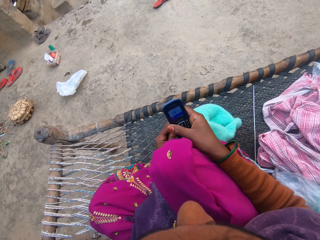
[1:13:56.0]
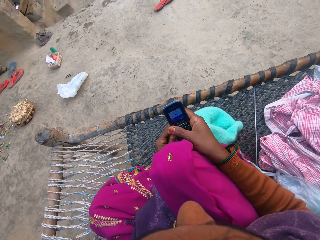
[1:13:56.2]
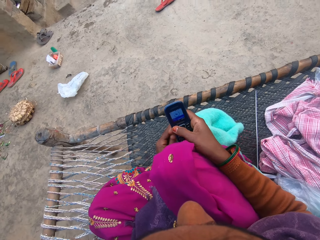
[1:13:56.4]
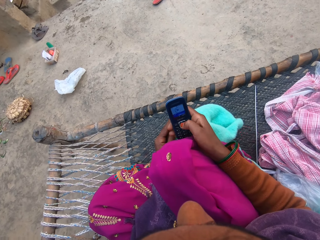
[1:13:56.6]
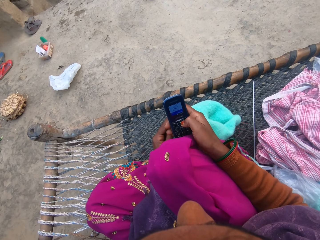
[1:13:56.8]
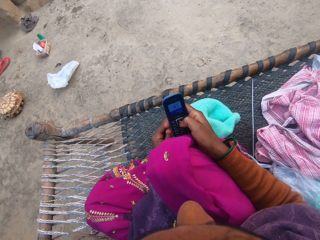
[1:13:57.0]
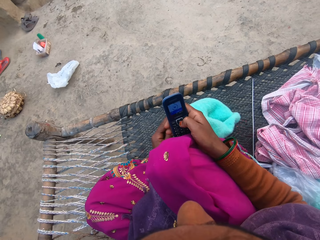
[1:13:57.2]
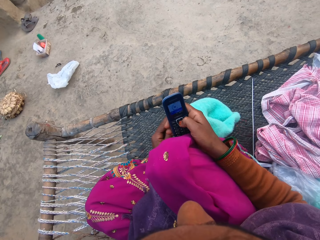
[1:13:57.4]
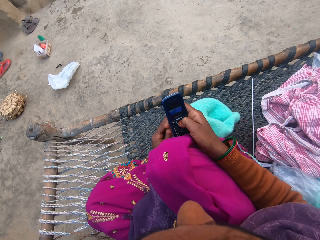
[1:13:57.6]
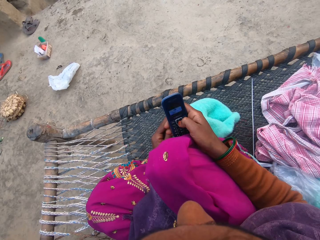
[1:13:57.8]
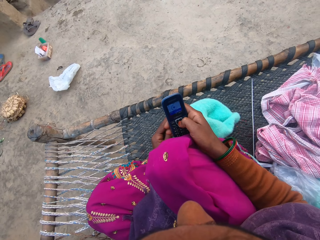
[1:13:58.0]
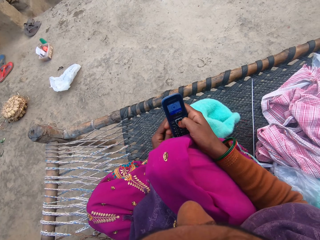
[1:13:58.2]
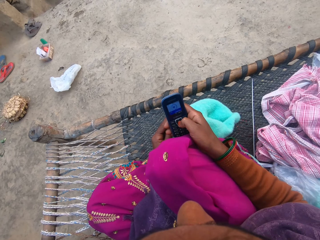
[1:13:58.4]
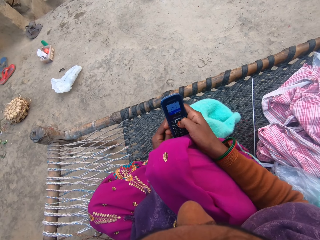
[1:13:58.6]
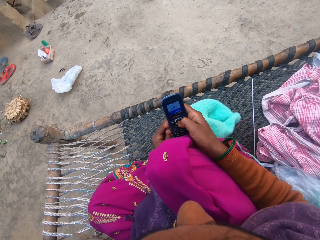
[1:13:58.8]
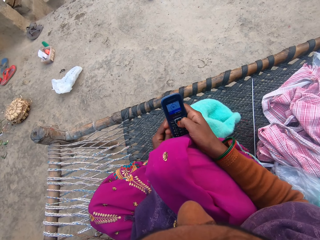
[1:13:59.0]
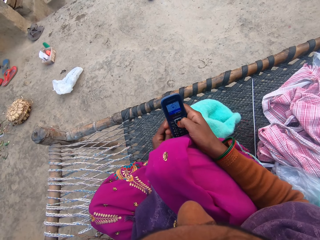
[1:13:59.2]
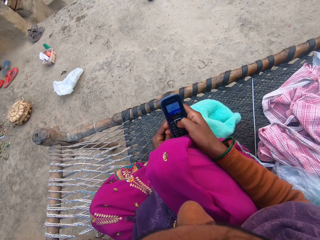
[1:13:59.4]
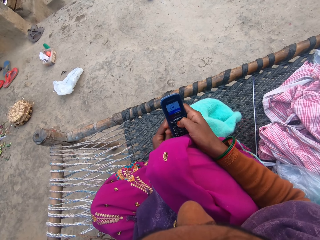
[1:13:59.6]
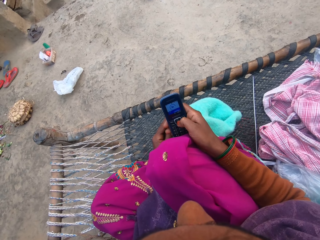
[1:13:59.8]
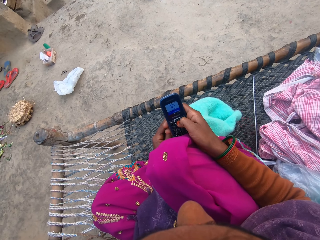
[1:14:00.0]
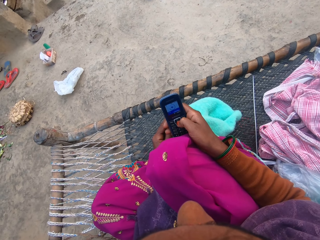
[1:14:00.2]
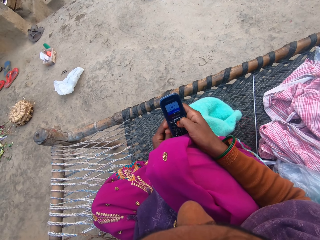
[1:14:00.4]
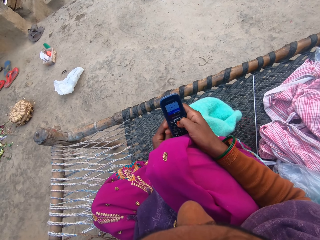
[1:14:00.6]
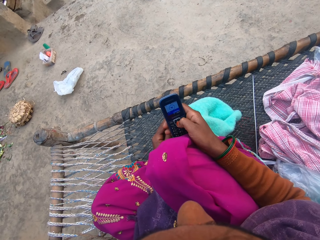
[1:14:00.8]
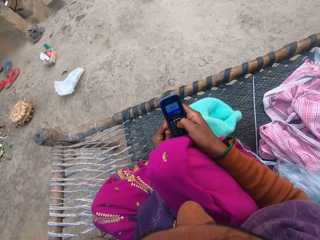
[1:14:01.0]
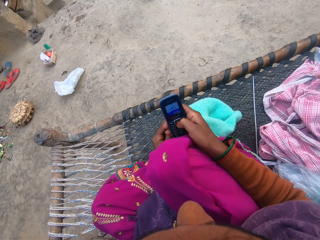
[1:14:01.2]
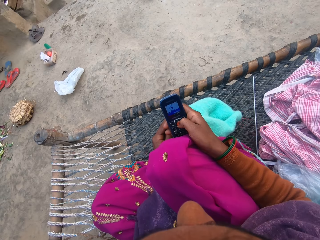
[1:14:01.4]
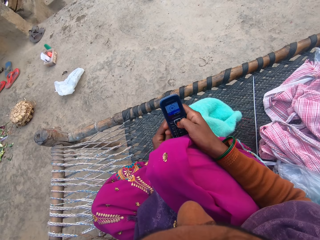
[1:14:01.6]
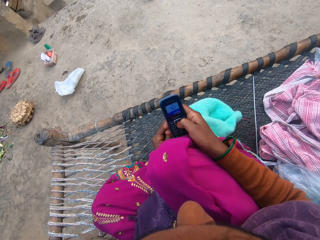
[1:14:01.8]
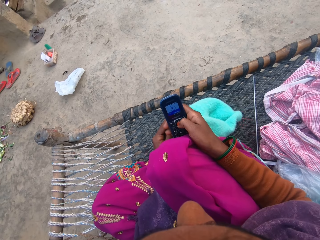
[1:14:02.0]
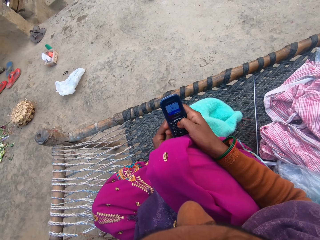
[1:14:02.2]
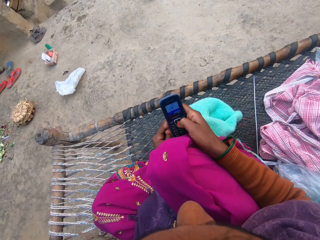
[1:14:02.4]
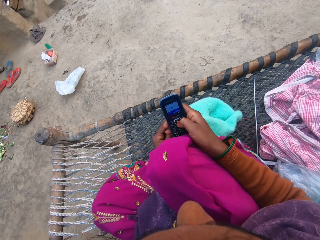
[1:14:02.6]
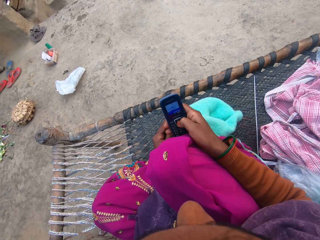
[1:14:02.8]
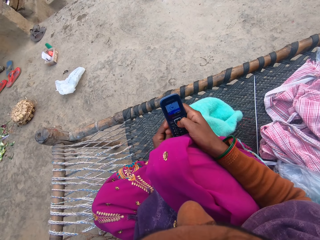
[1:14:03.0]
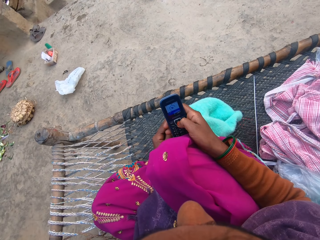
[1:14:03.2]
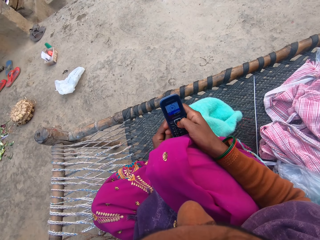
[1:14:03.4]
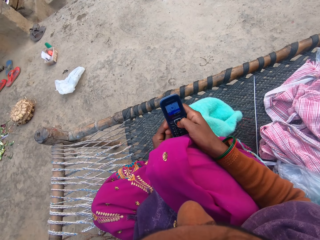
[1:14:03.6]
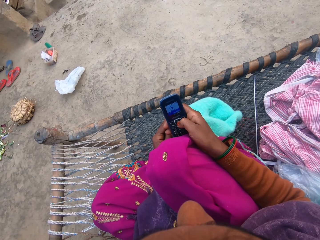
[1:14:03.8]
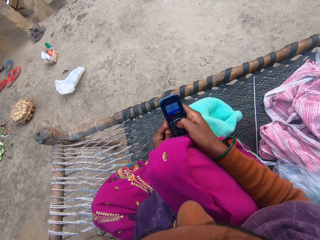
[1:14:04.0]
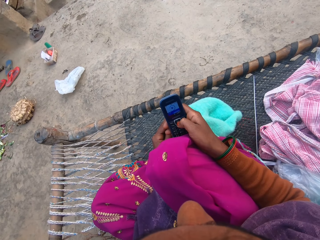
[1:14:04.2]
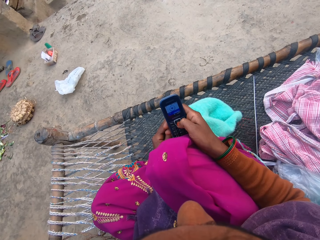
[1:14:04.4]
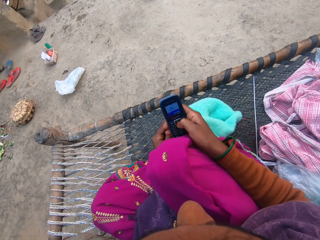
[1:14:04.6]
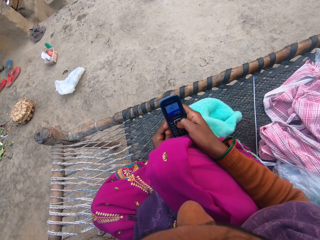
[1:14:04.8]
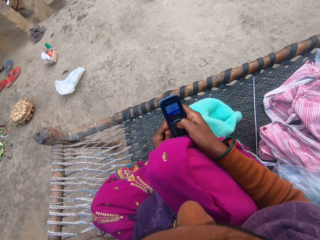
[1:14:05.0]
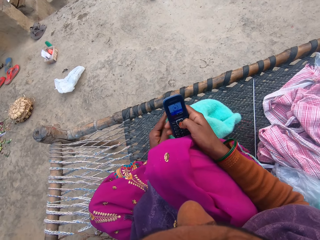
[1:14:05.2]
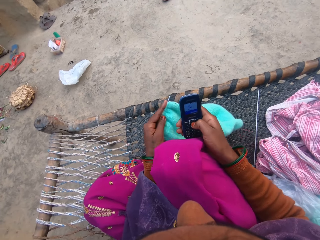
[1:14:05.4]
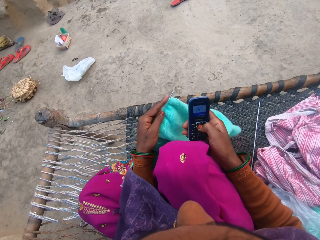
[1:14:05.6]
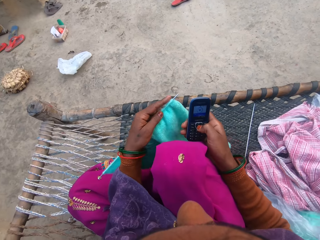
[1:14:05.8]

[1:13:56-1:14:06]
The camera wearer talks to the man. The man talks to the camera wearer. The camera wearer dials the phone.

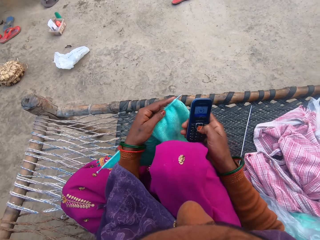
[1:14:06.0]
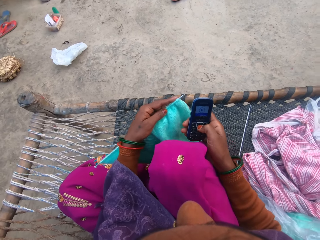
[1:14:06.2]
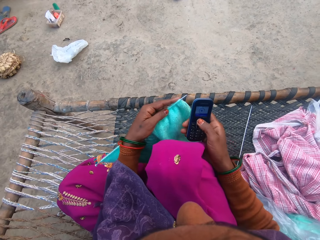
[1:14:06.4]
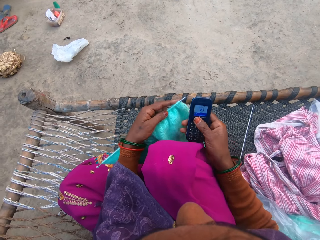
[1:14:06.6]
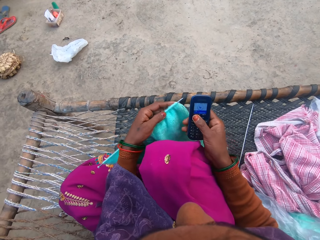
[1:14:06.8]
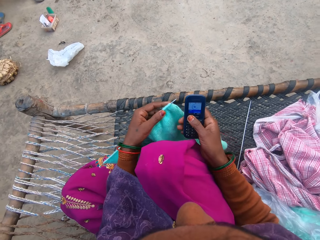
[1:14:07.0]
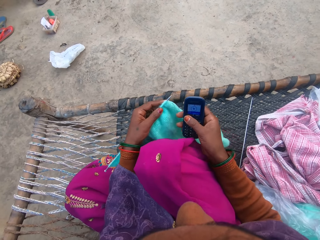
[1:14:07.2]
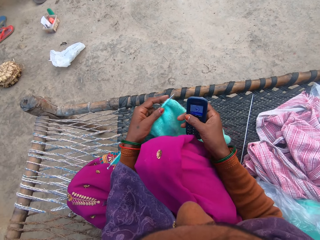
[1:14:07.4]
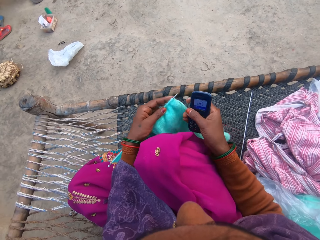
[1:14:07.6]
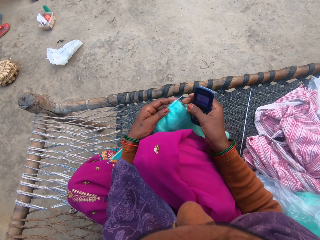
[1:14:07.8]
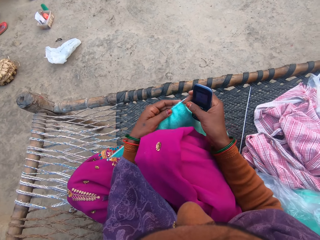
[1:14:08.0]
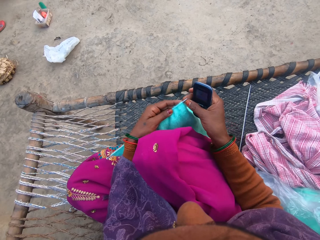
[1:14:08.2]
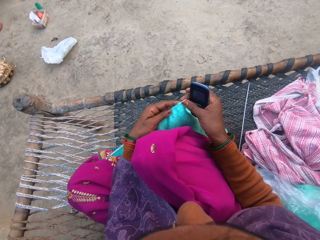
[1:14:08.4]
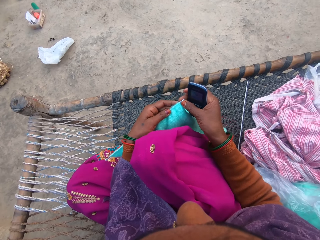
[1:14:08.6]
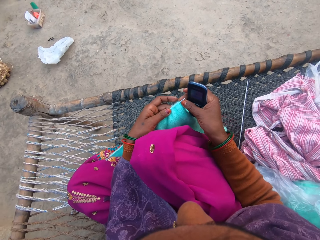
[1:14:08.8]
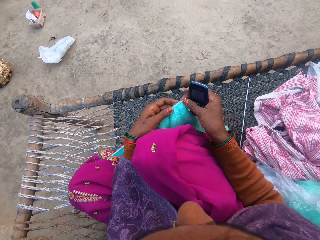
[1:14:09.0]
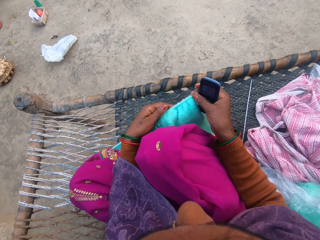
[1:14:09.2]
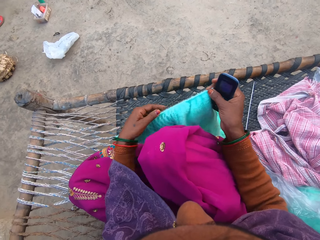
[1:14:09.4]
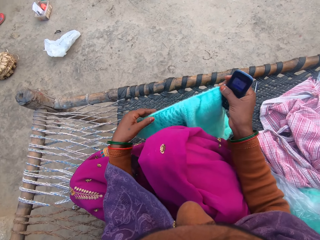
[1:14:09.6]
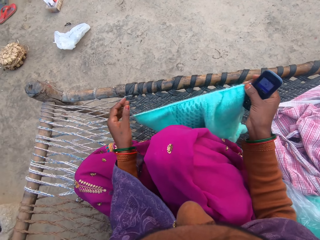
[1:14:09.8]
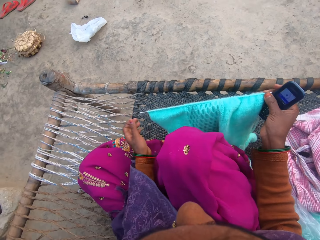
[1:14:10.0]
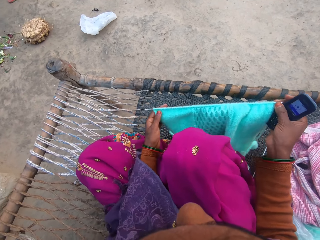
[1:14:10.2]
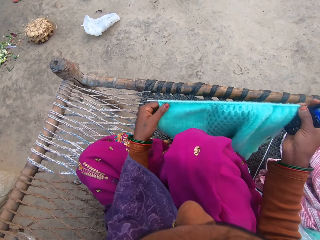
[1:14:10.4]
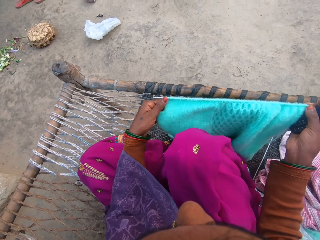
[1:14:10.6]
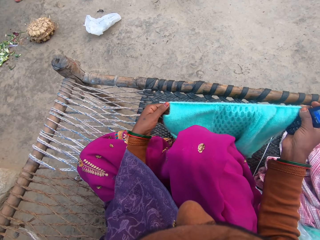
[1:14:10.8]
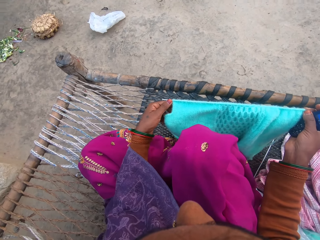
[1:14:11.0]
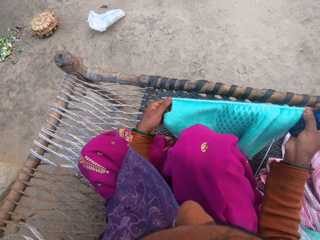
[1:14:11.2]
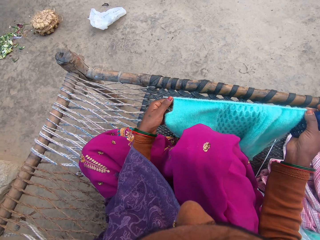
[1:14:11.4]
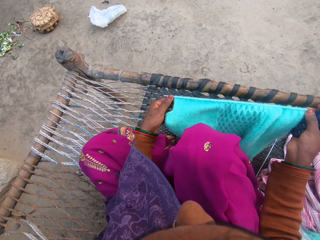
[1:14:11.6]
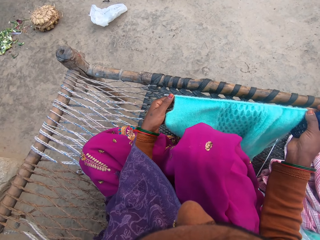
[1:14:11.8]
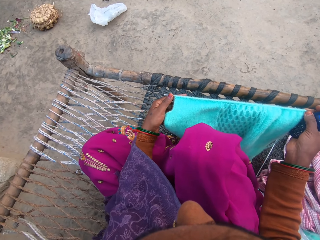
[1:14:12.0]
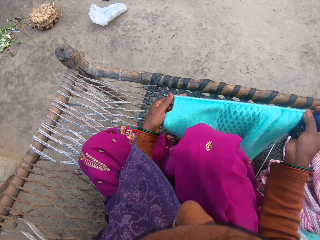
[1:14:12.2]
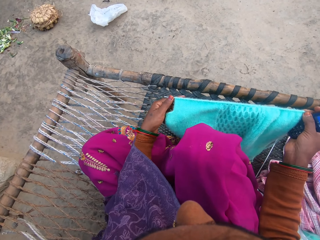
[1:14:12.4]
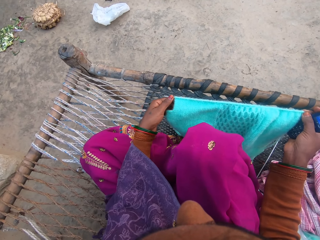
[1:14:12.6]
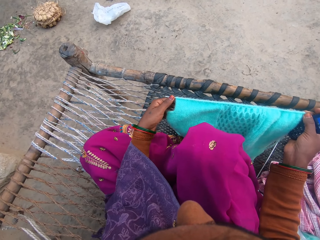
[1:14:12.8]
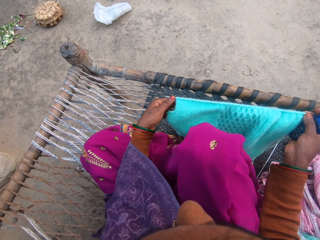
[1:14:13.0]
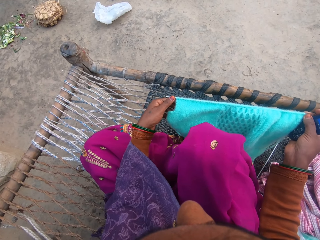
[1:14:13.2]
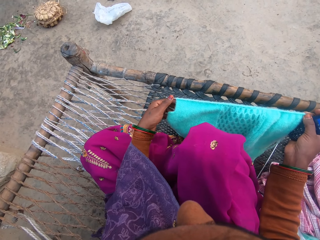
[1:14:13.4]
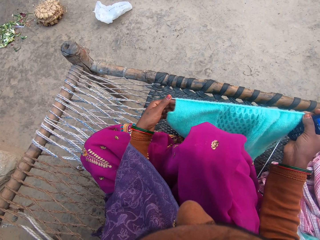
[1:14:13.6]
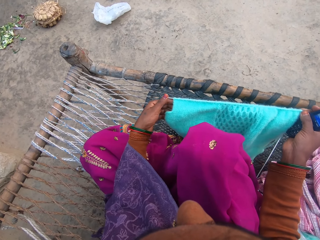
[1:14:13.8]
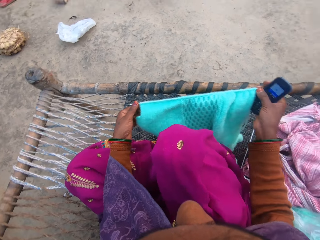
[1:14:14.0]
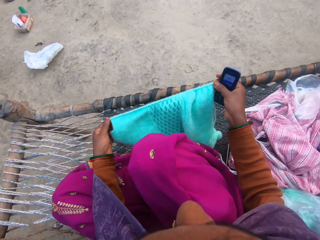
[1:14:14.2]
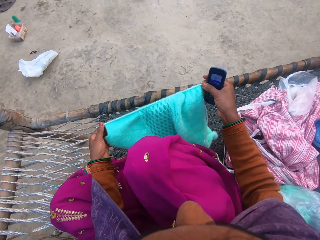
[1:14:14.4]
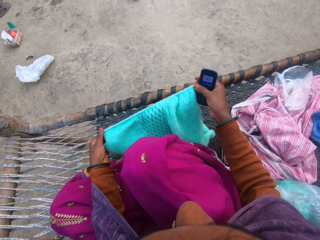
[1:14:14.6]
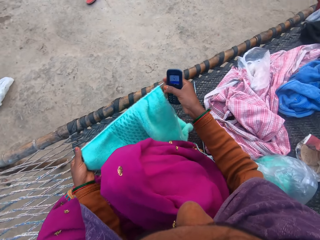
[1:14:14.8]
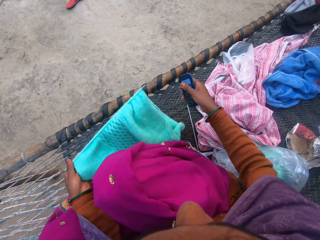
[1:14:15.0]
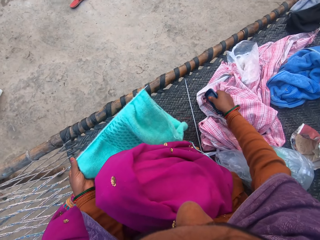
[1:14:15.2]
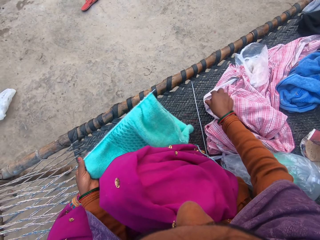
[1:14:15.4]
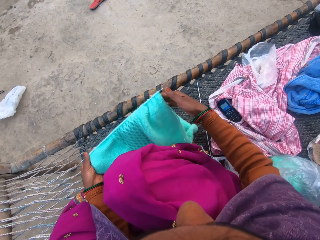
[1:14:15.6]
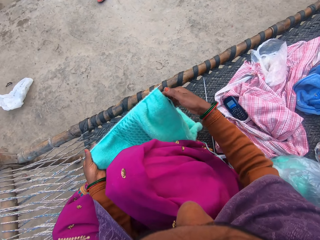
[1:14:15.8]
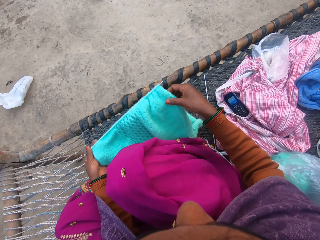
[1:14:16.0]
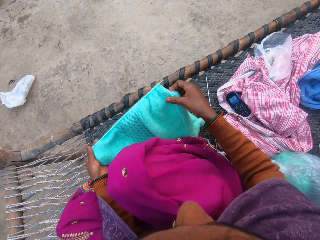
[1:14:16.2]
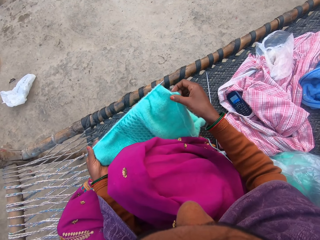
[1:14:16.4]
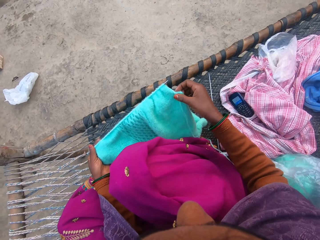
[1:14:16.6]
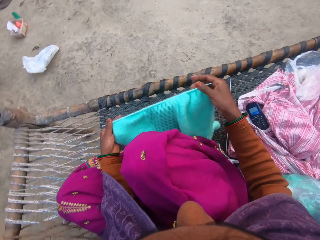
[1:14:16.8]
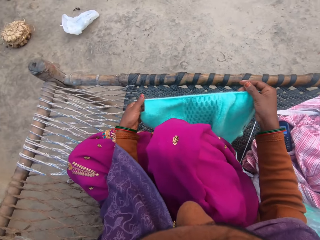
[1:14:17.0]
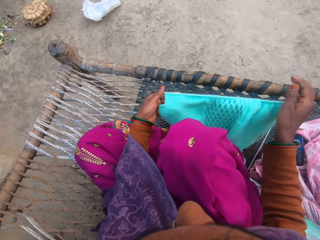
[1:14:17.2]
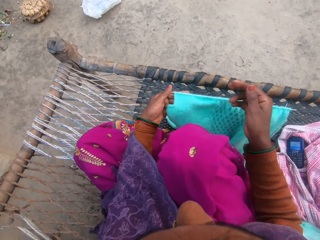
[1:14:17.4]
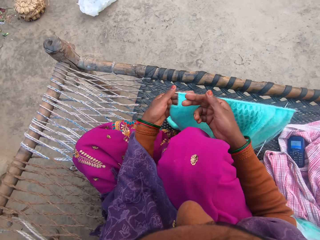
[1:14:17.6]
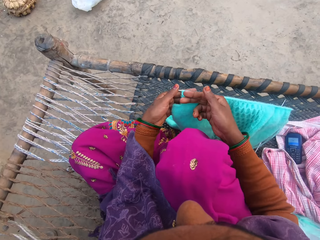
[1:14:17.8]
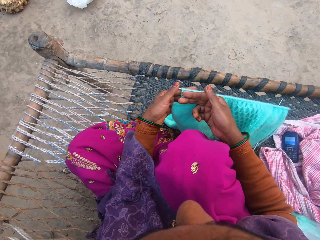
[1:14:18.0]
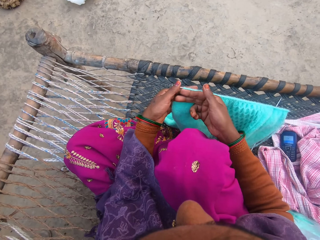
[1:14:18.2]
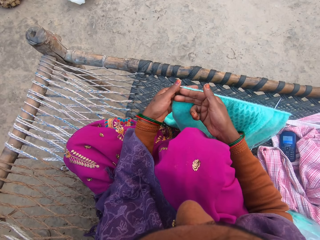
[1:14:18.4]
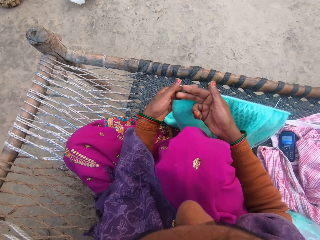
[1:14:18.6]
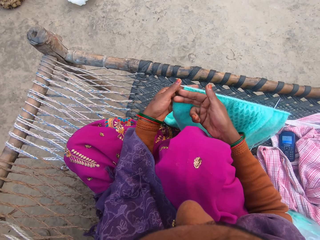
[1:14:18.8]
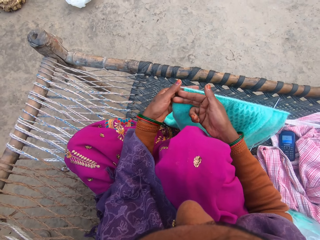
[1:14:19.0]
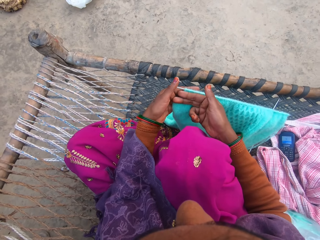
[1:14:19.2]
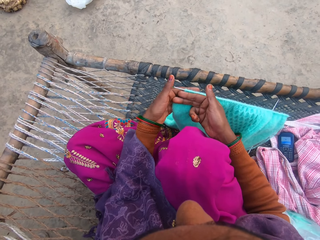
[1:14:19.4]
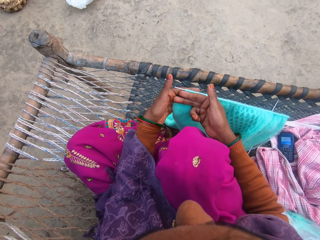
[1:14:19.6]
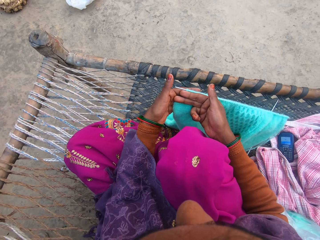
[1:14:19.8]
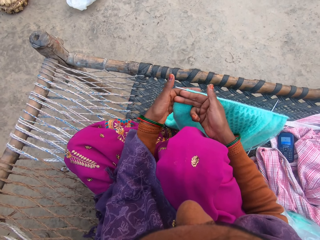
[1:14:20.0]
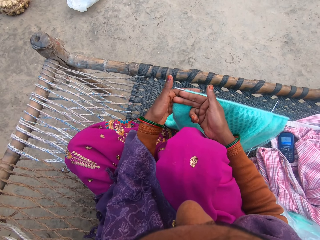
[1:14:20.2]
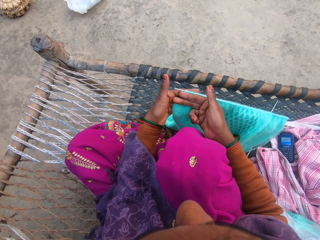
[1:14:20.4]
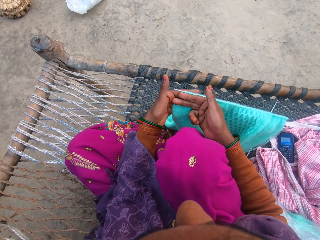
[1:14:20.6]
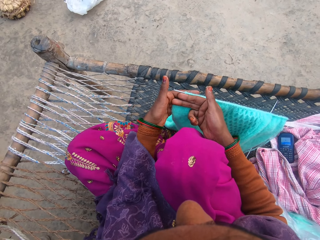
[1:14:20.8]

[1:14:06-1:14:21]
The camera wearer holds the phone. They hold the sweater. They look at the sweater. They drop the phone on the woven charpoy bench. They hold the sweater. They measure the sweater with the finger.
